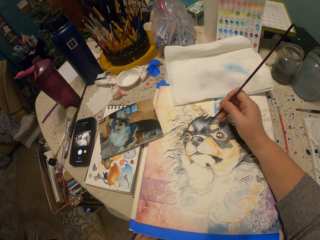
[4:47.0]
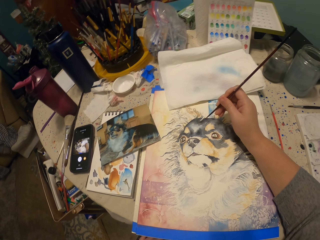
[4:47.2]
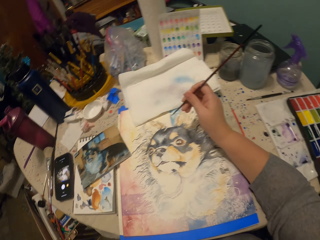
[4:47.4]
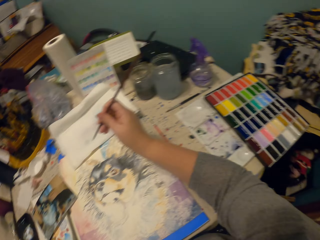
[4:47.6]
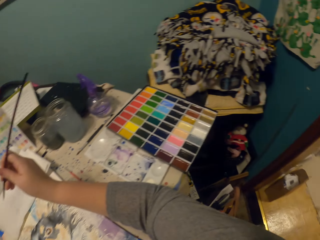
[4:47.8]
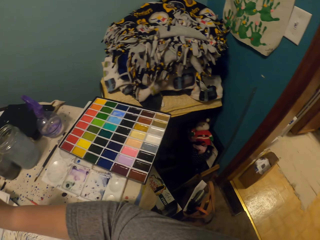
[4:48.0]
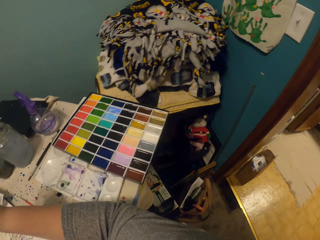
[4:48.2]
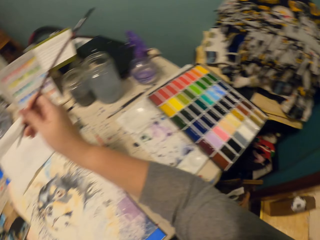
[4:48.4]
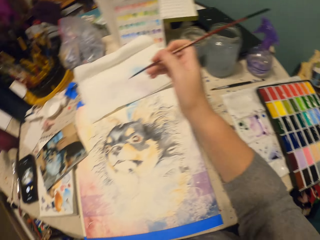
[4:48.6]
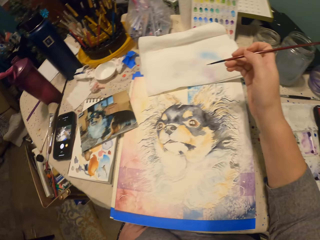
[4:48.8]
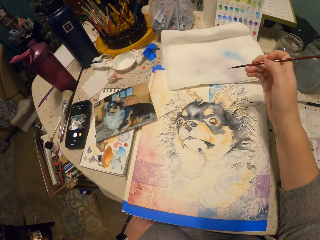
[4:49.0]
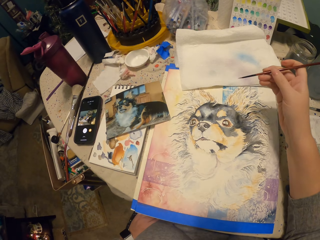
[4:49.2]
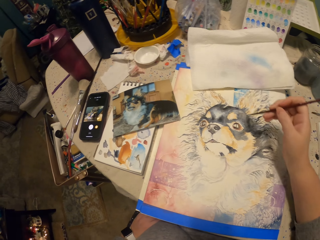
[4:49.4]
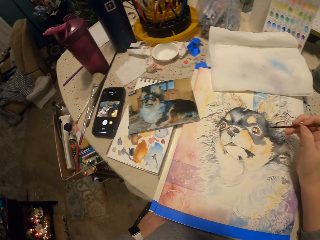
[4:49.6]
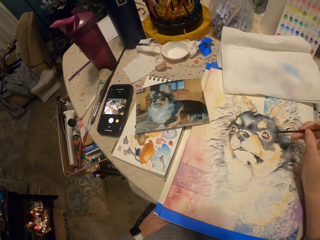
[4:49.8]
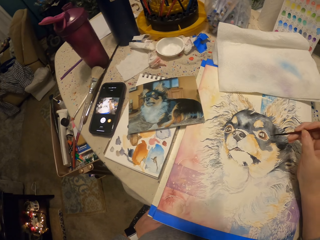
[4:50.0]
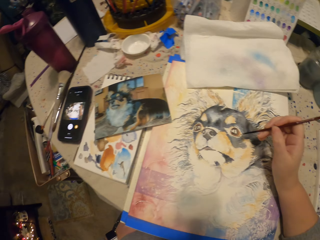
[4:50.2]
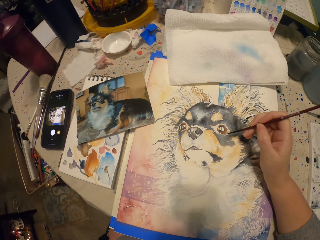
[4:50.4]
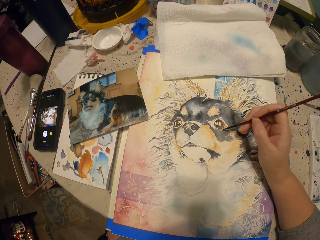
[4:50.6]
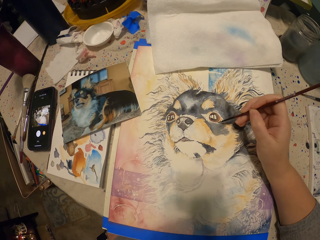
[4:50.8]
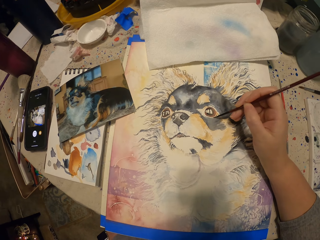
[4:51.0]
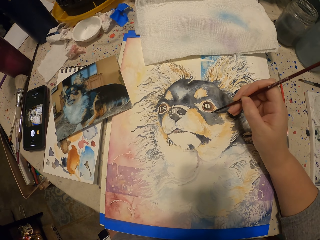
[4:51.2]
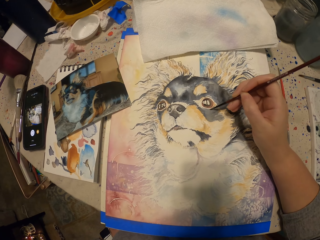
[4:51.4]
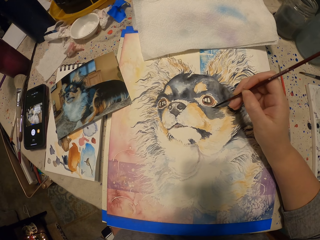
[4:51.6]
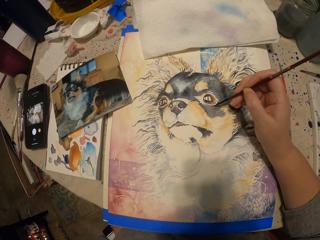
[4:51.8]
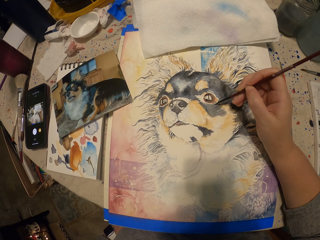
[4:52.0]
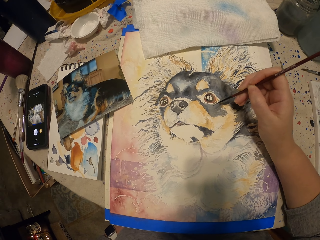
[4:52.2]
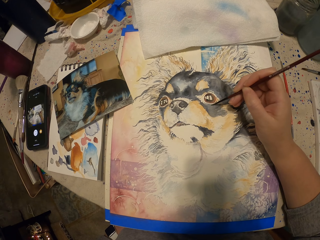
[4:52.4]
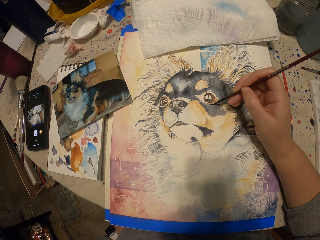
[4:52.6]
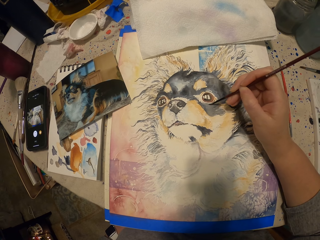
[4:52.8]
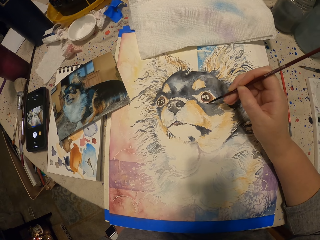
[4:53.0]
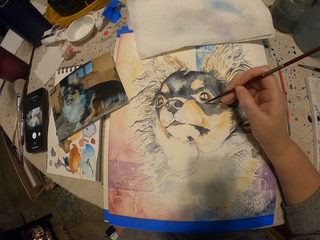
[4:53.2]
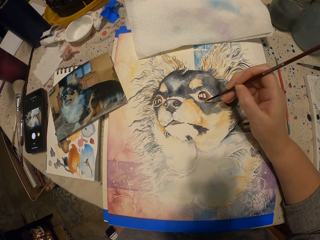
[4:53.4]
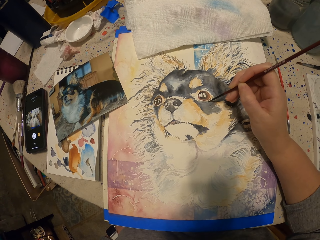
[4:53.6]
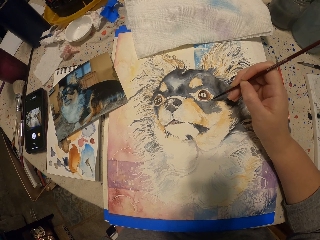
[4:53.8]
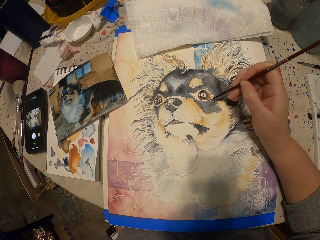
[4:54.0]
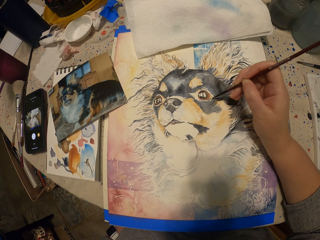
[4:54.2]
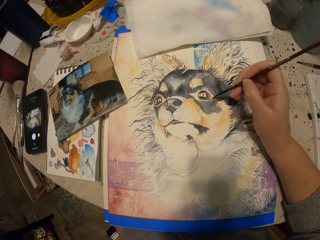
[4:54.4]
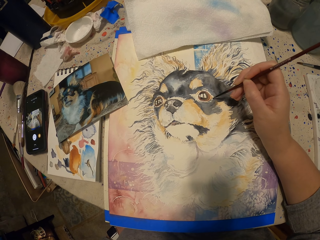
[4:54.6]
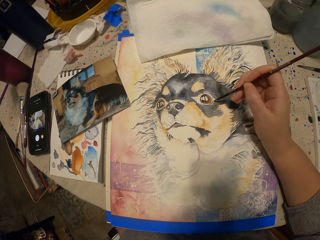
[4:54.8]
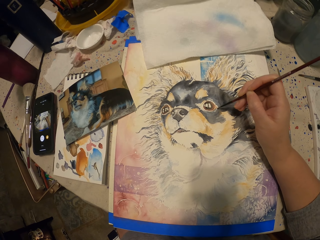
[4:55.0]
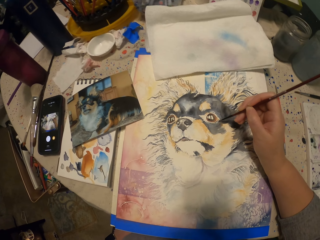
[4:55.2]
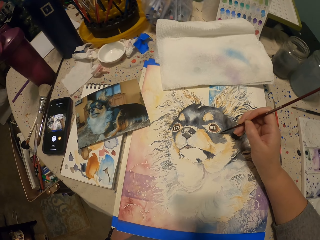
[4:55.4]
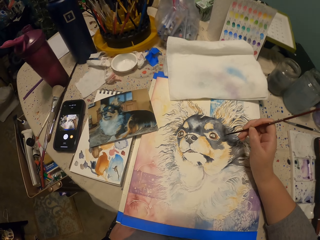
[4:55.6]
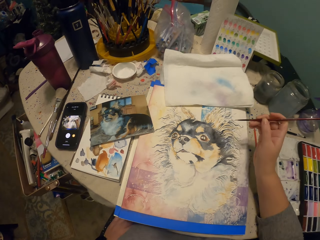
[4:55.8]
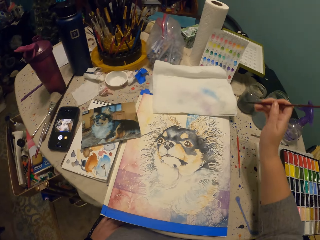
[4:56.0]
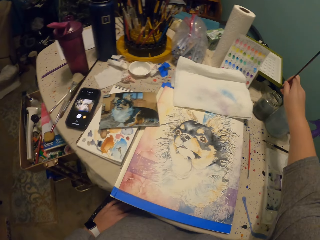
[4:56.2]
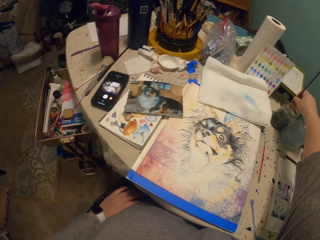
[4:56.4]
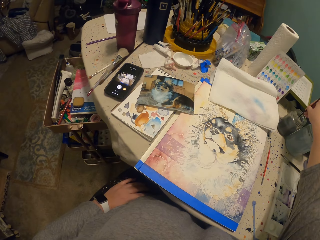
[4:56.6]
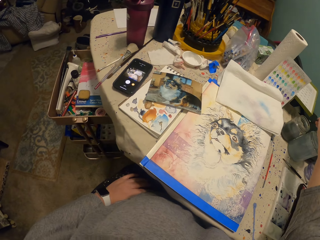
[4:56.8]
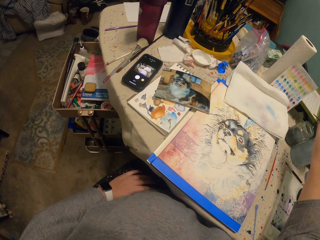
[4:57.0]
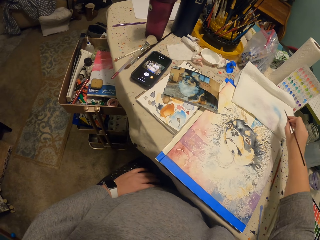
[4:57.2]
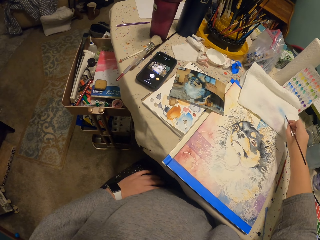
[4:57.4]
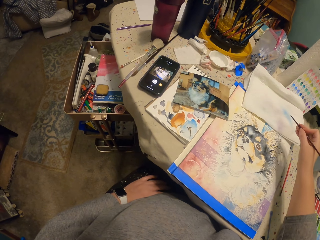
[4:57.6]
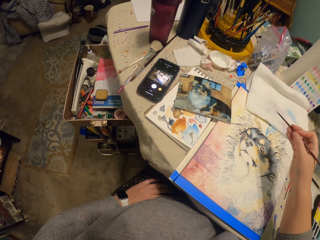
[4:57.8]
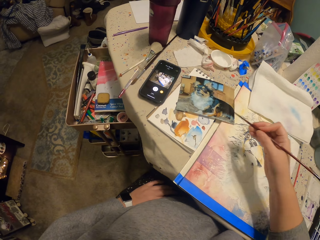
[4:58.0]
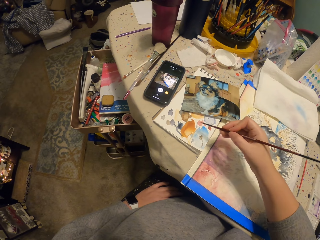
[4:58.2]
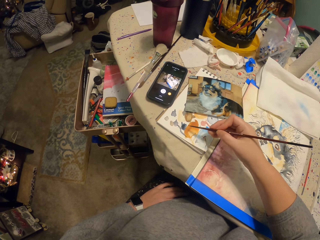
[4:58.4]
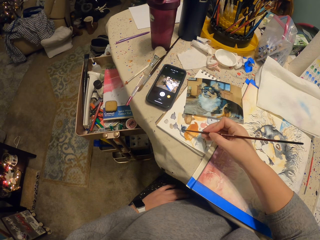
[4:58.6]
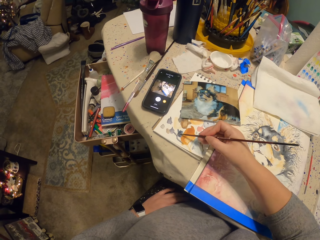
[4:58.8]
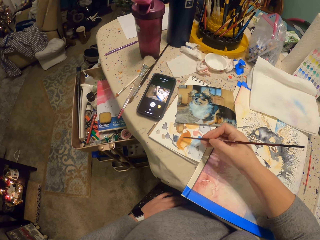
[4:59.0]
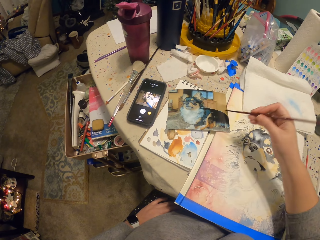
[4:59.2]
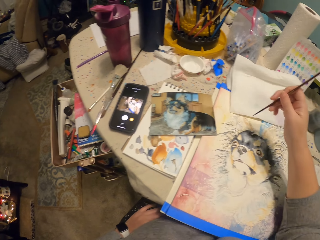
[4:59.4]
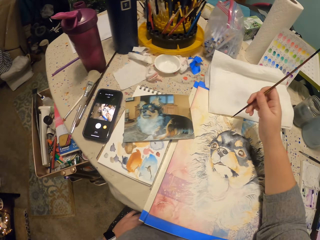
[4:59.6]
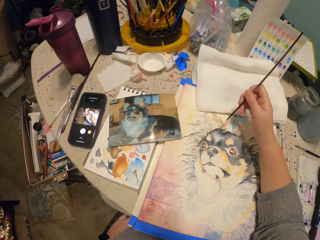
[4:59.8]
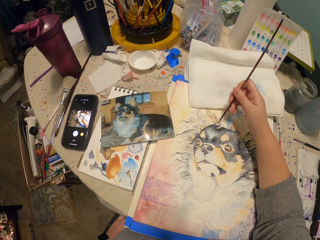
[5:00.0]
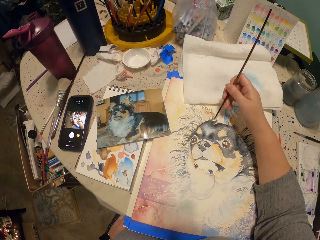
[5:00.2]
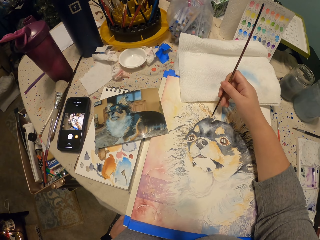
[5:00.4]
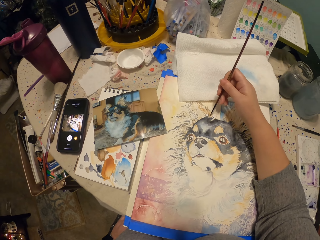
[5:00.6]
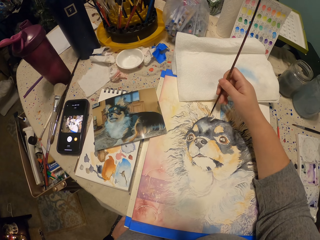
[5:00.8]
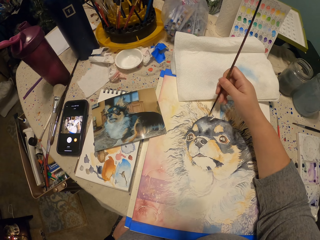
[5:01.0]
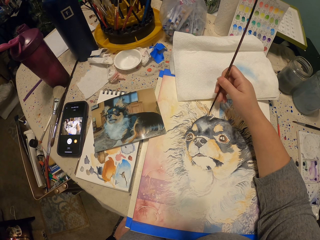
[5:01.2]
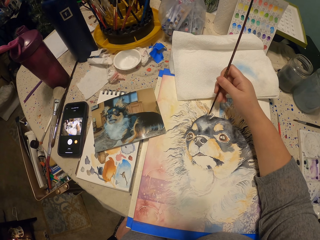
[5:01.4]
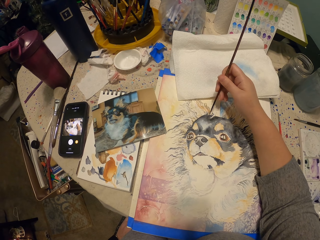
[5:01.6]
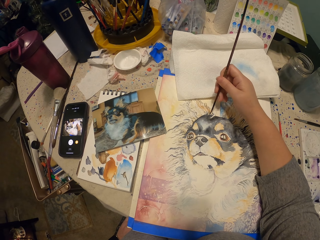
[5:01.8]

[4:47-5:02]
The camera wearer dips the paint brush in a container. They wipe the paint brush on paper. They rub the paint brush on palette paper. They paint with the paint brush.

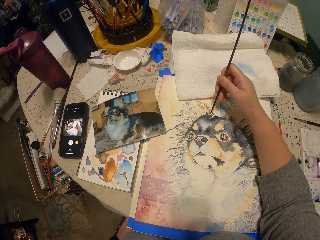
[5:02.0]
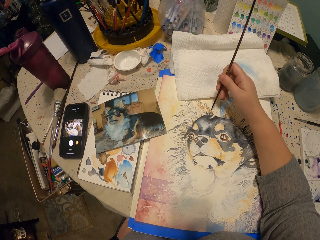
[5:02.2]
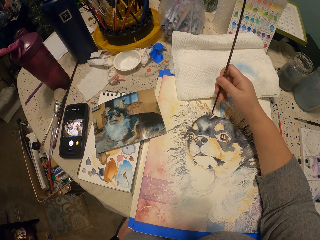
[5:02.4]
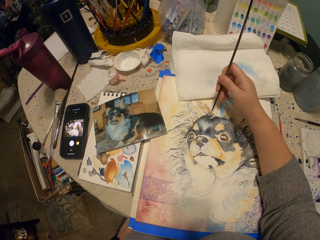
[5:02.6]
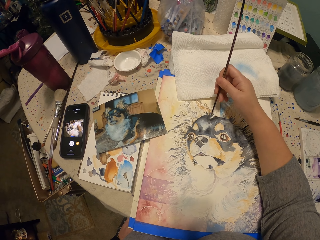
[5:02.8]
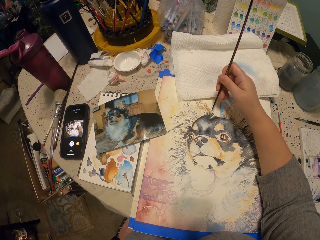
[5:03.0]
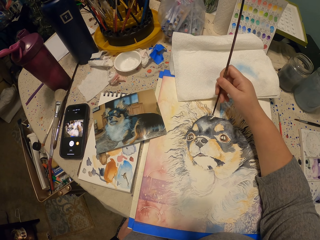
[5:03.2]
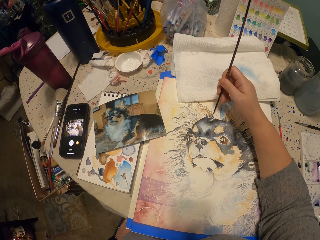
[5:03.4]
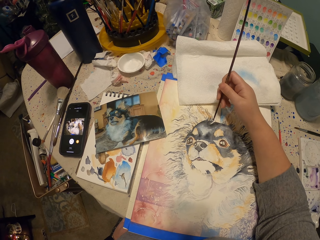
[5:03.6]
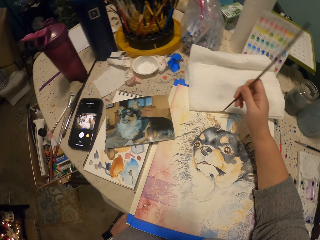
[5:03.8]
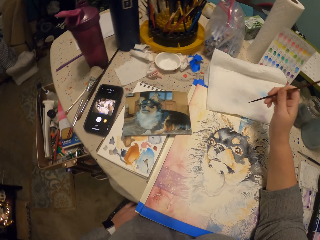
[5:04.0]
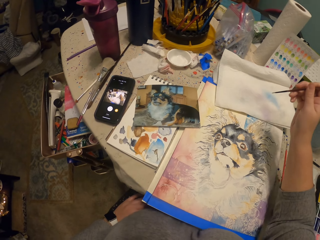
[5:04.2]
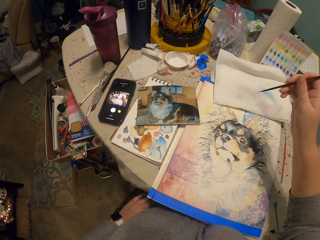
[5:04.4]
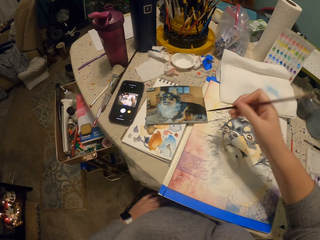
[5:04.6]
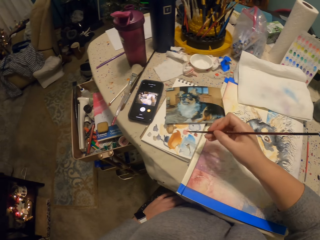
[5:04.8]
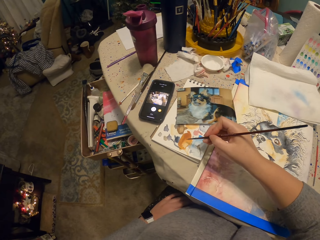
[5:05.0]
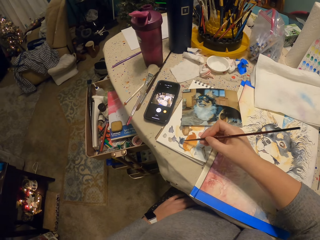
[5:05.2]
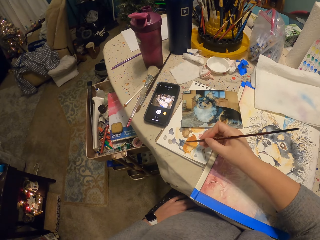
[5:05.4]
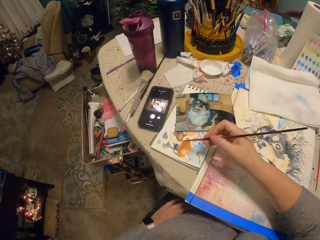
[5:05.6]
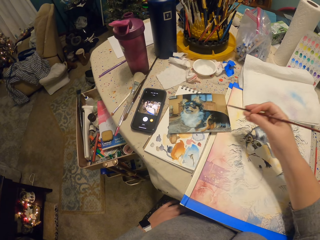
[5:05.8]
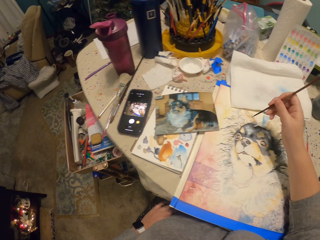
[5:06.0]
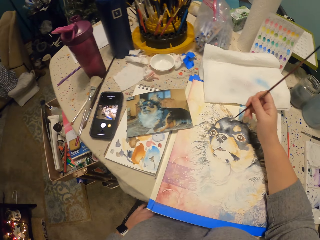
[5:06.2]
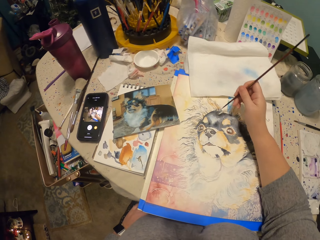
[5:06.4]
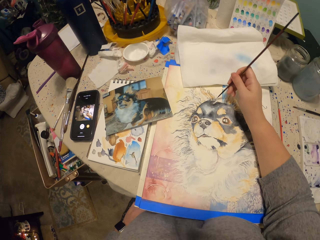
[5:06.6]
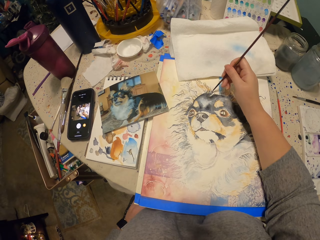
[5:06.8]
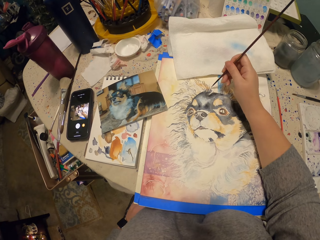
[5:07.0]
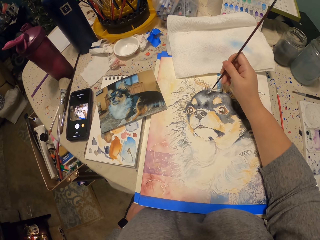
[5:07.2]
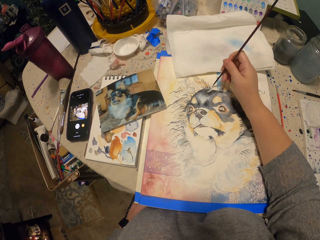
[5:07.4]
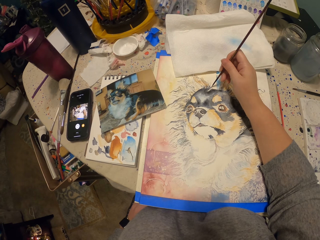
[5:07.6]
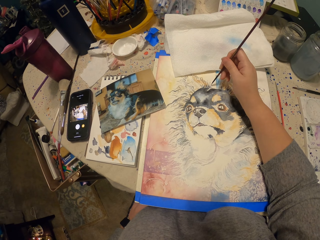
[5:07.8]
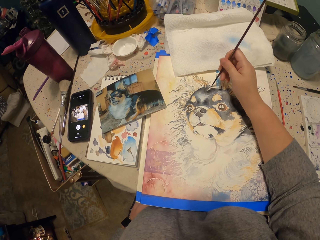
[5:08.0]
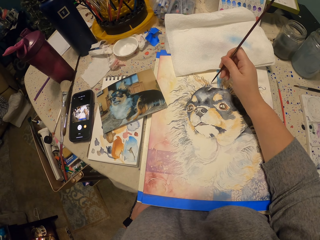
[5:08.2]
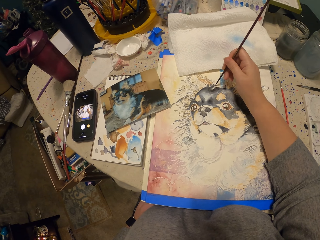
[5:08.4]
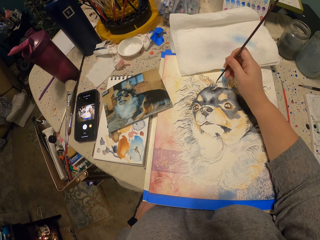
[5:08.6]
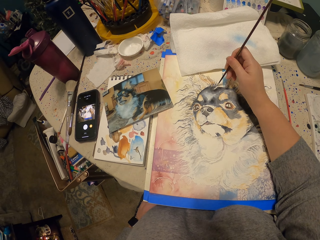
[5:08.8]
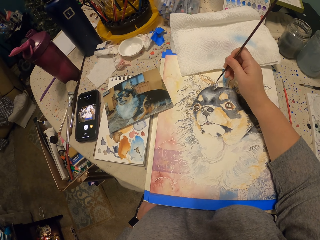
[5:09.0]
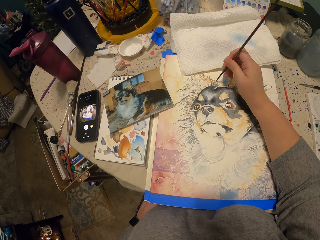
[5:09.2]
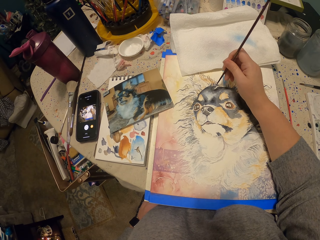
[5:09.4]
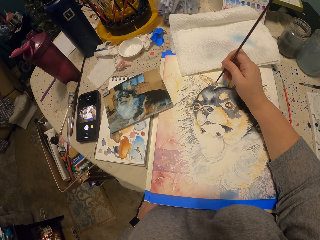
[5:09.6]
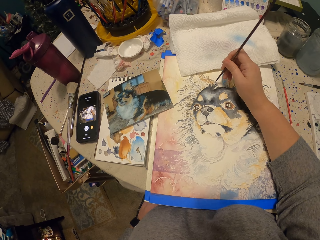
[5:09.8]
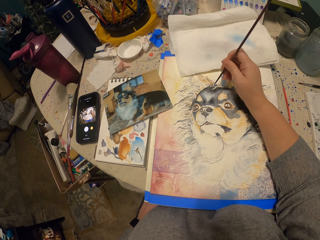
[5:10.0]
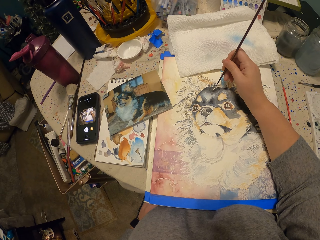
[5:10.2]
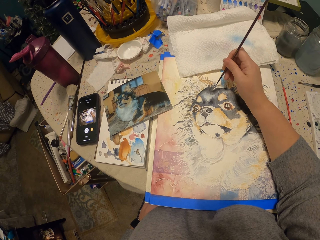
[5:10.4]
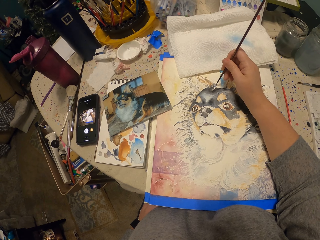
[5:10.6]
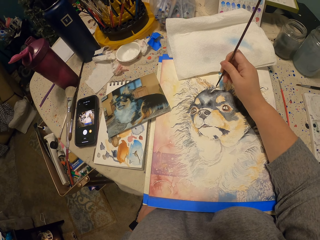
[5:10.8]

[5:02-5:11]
The camera wearer puts the paints on the painting brush. They rub the painting brush on palette paper. They paint a dog art with the painting brush.
